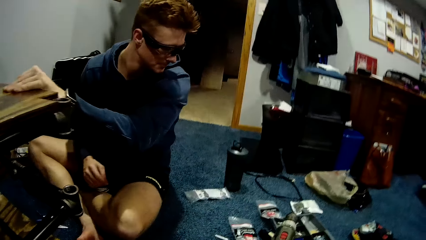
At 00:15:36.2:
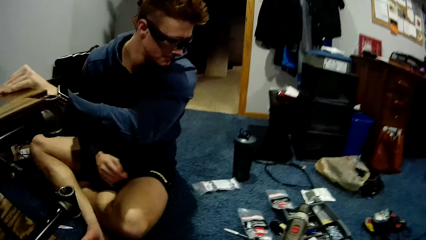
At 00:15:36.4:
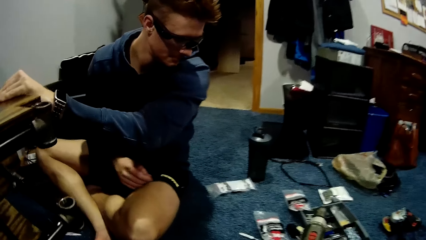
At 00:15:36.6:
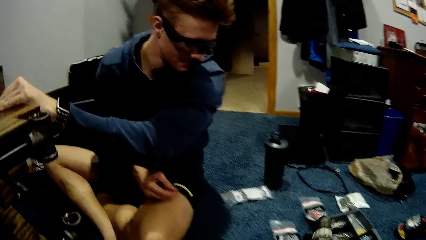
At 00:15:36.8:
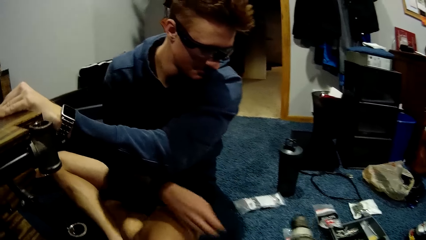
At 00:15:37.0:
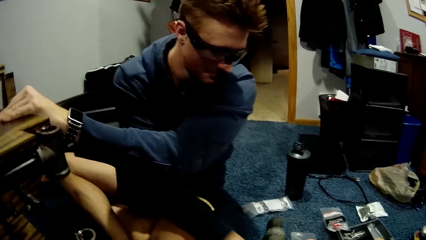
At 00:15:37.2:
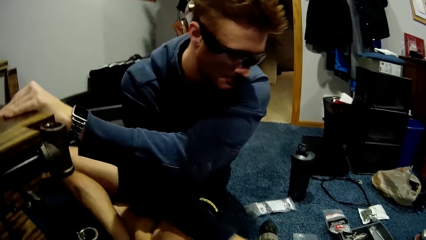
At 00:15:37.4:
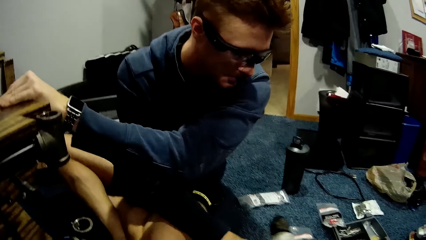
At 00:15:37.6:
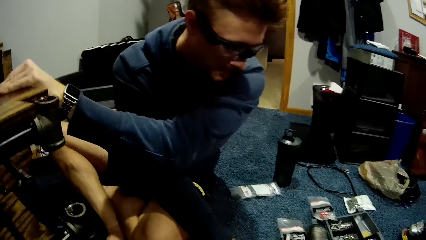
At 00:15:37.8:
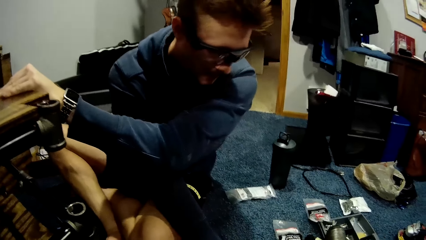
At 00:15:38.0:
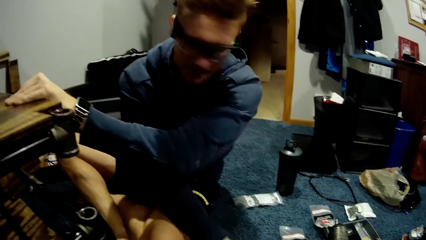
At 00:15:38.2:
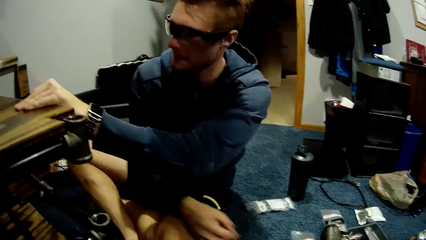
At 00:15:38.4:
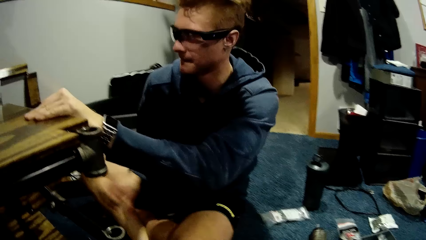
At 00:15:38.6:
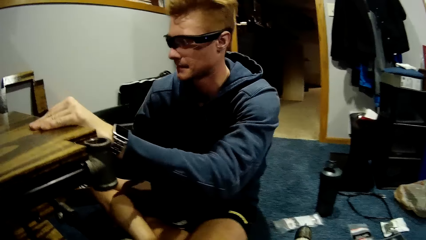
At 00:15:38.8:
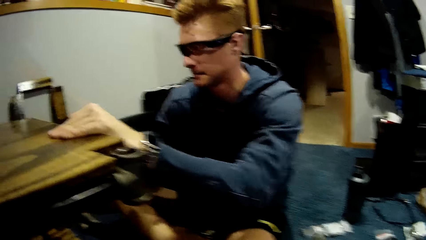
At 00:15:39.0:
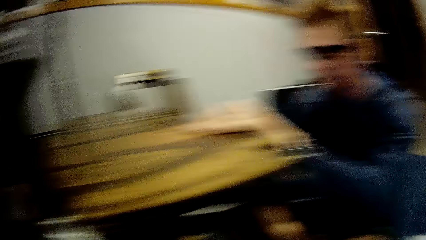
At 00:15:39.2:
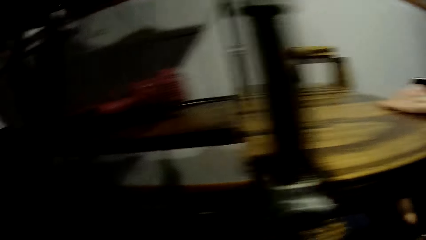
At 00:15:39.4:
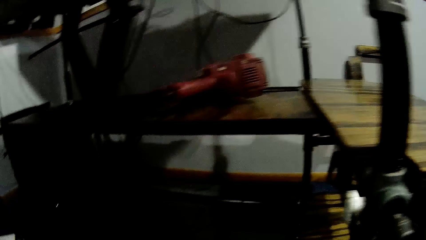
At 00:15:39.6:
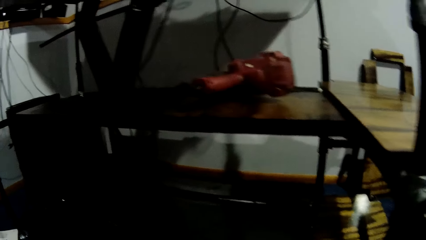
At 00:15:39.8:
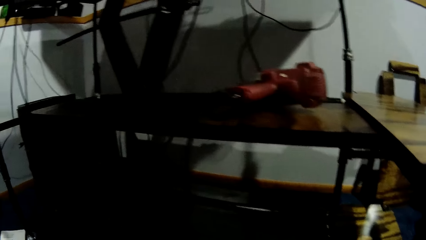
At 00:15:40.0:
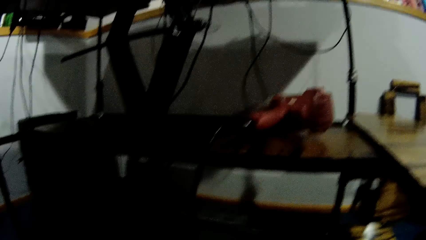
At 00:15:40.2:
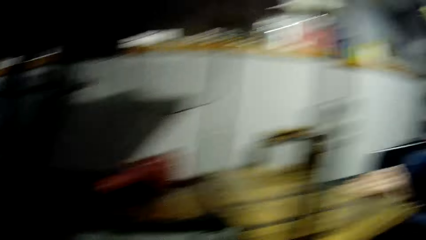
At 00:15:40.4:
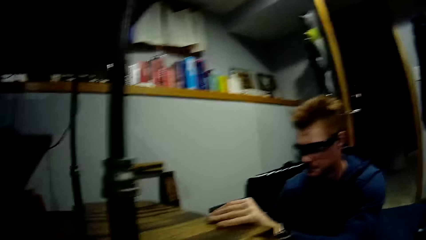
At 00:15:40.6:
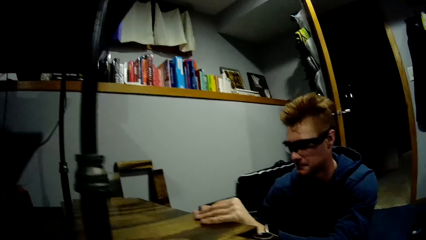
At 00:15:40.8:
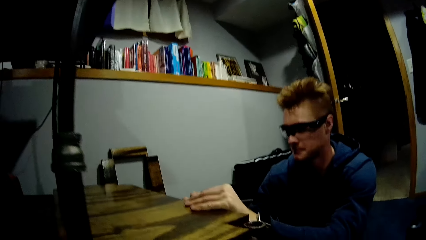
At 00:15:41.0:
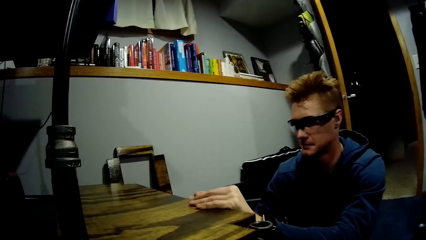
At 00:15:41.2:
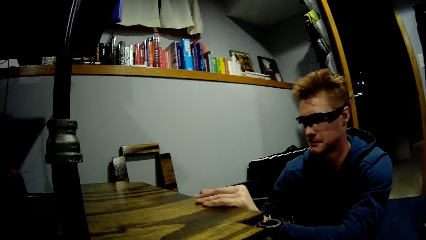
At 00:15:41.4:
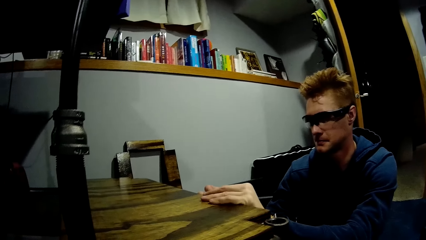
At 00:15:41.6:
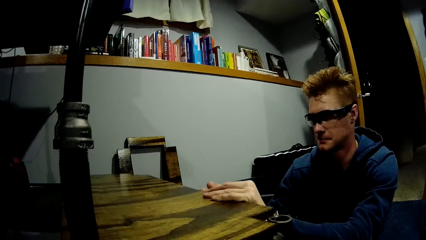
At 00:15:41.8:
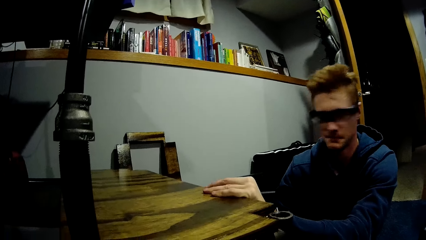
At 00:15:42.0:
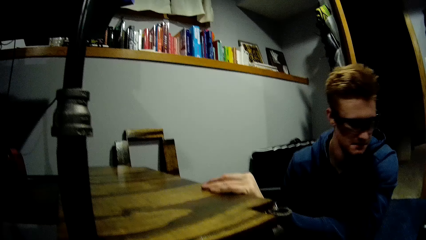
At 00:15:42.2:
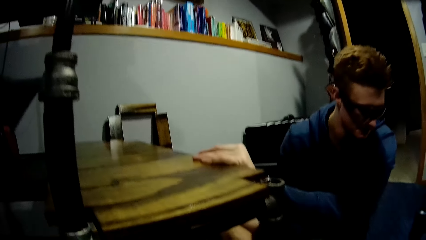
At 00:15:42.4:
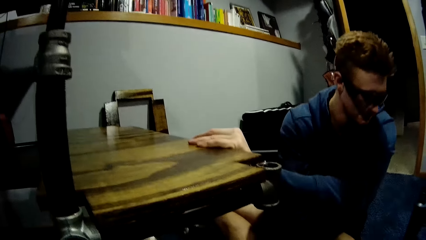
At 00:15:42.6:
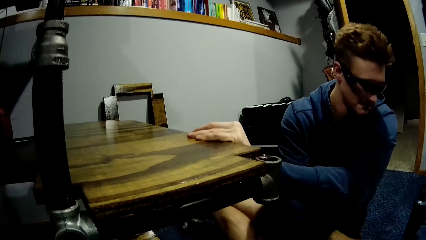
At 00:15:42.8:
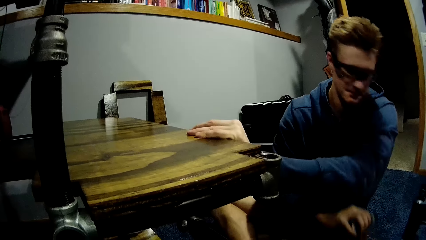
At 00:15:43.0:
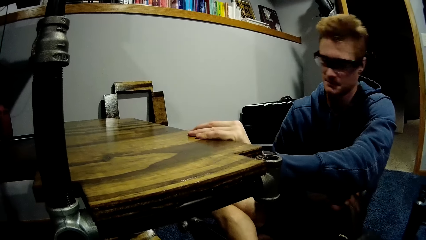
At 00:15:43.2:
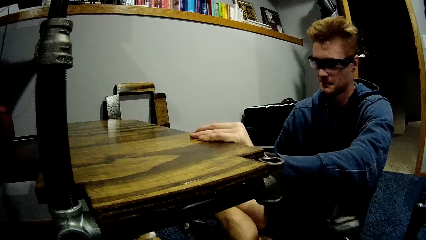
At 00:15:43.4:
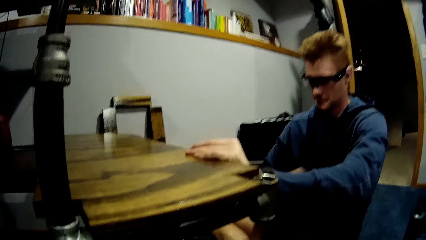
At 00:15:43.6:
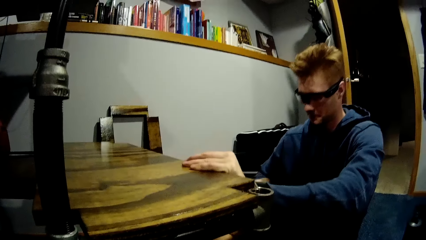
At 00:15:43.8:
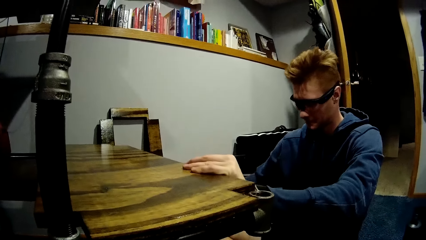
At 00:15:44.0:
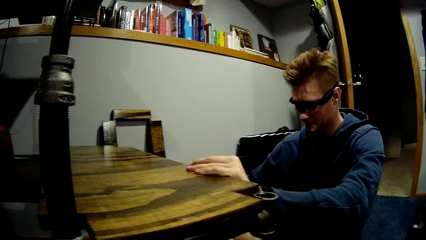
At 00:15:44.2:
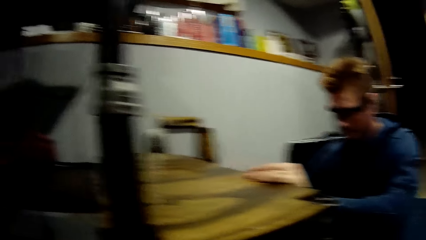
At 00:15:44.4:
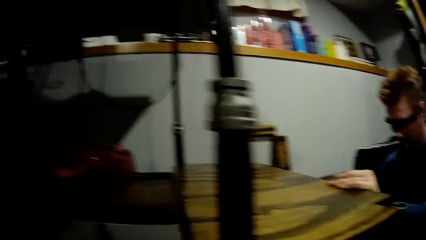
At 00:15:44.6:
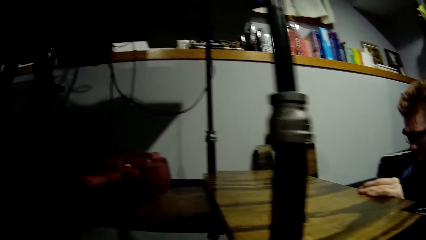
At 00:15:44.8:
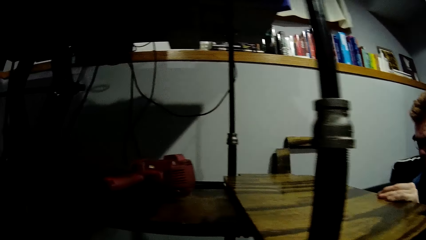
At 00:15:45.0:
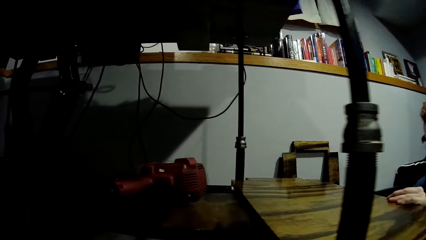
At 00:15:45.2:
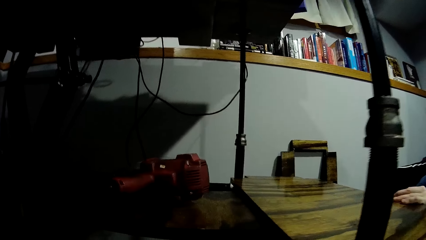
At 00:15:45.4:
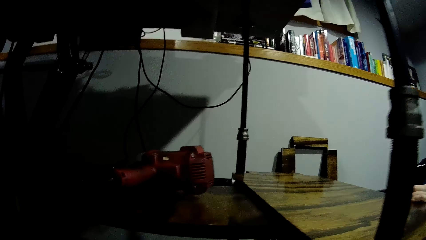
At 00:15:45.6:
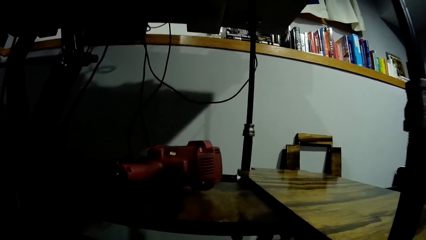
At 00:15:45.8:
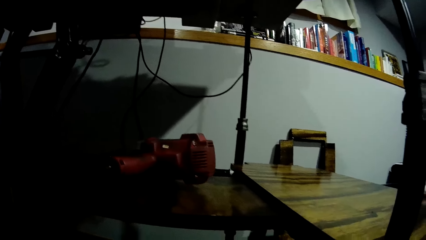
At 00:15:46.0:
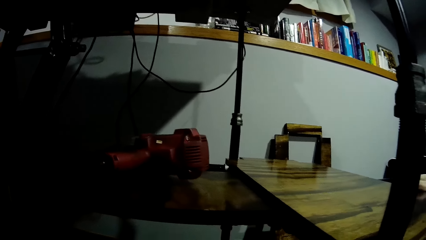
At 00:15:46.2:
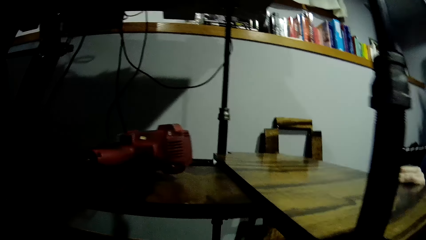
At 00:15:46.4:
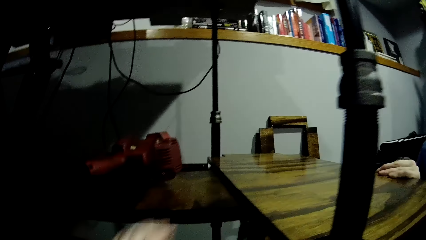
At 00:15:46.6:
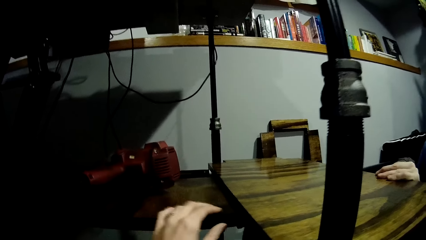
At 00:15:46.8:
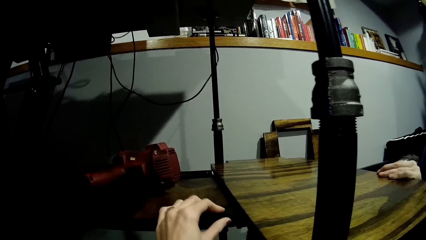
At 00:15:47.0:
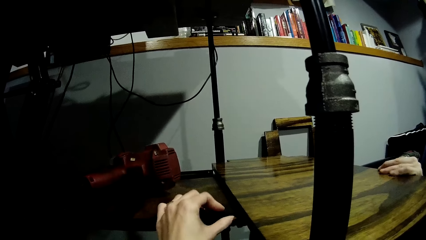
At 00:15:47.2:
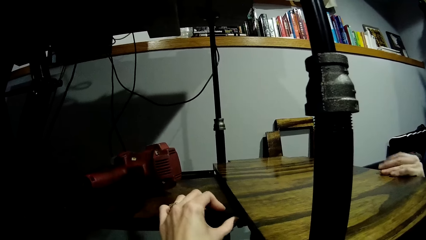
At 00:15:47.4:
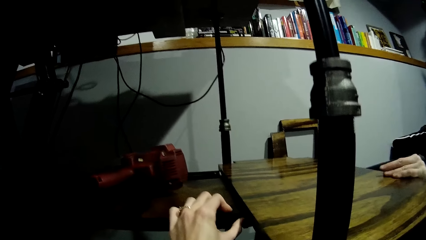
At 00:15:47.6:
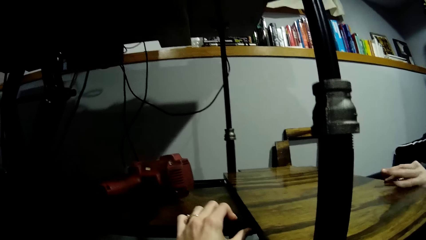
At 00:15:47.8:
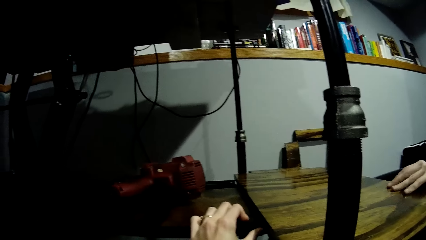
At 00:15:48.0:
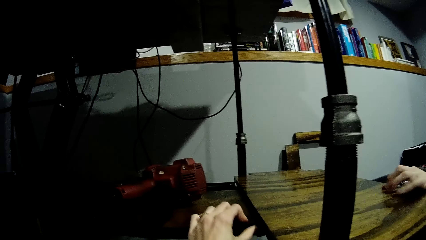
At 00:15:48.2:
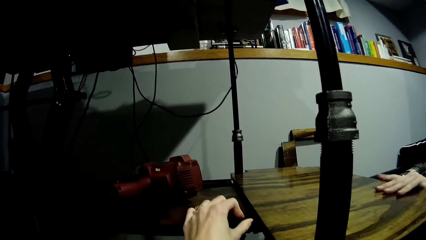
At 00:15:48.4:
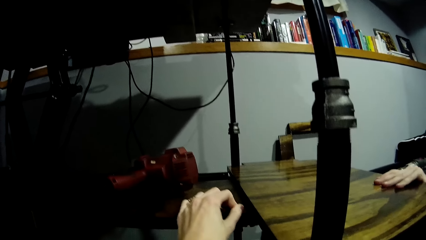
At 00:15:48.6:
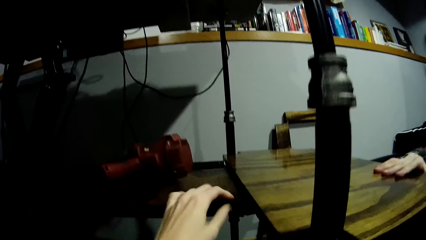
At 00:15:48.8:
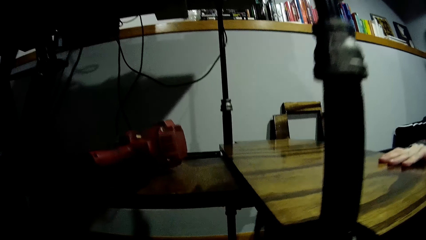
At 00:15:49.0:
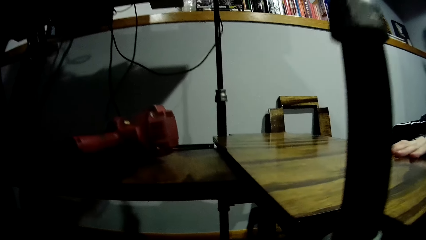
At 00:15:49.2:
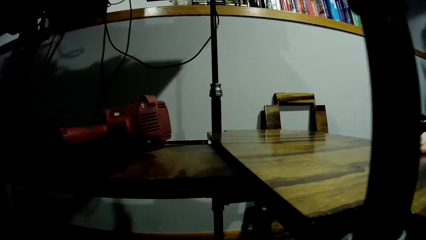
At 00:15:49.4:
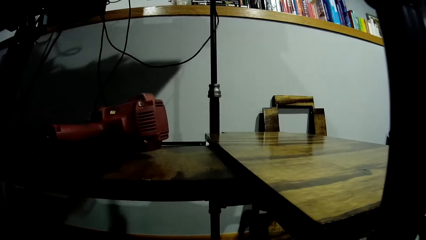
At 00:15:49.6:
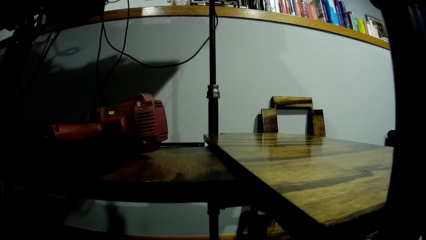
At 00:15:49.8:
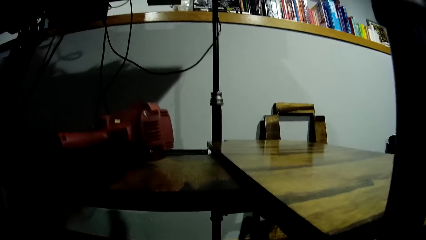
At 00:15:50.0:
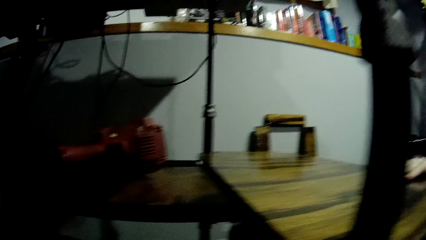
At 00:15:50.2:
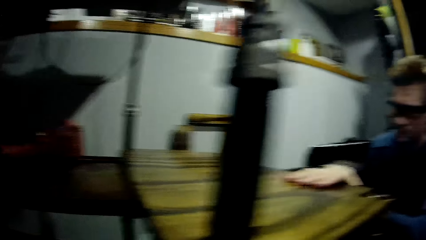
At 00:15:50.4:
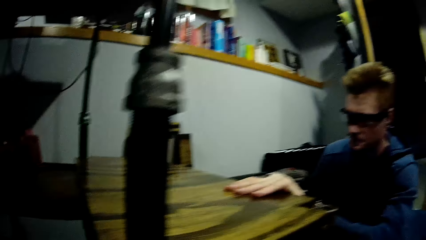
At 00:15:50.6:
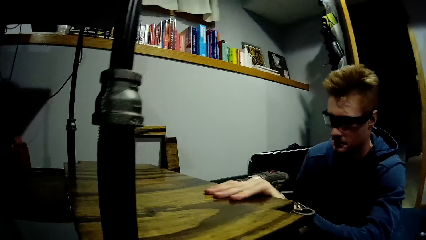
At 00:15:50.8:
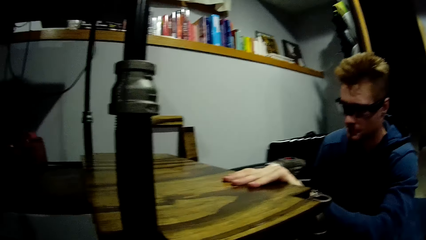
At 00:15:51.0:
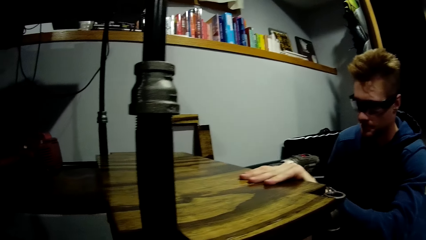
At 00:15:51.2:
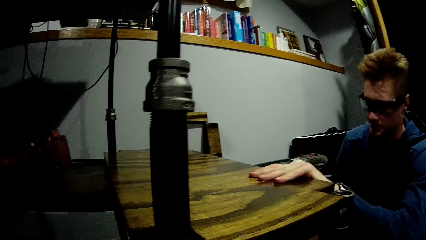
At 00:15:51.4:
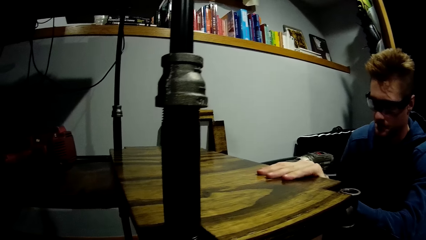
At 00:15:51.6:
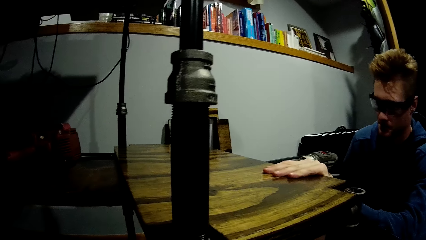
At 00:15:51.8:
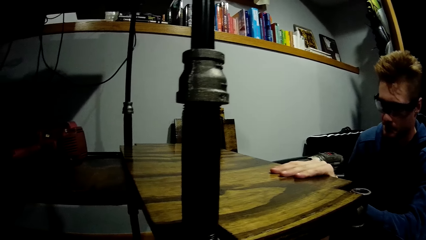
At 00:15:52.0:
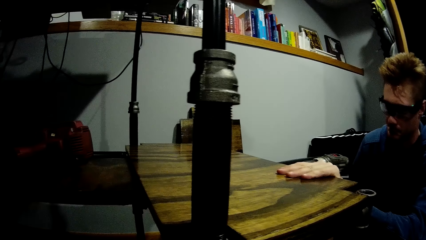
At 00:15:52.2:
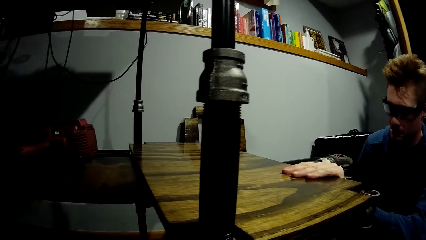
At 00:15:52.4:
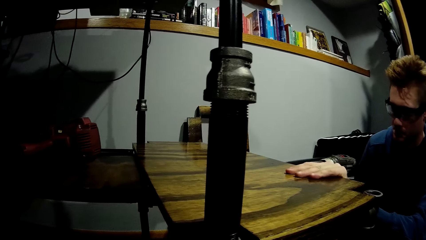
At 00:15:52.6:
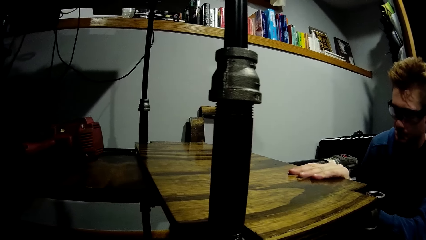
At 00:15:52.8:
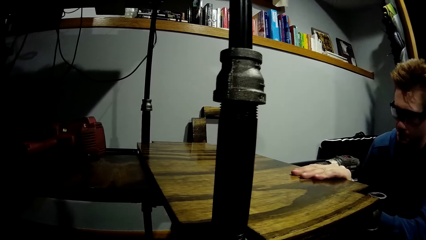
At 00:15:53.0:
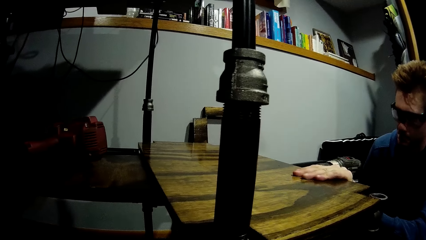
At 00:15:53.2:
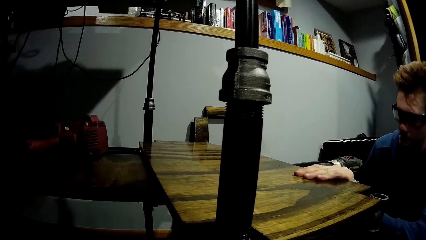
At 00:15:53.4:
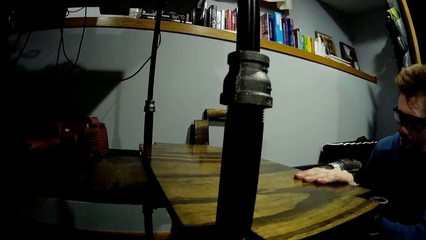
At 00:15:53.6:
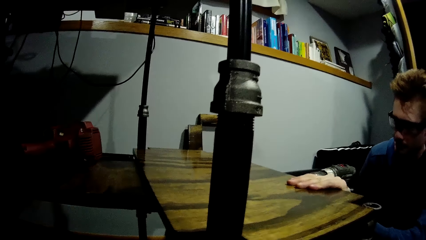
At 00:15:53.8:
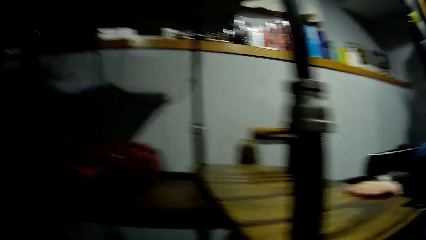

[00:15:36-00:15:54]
The man looks on the floor. The camera wearer holds the drill. The man picks up a screw on the floor. The camera wearer turns around. The man picks up the screw gun. The man stares at the board. The camera wearer places her left hand on the tray rack. She touches the board. The man drives in the screw to the board. The camera wearer stares at the shelf. The man fixes the tray rack with the screw gun in his right hand.
